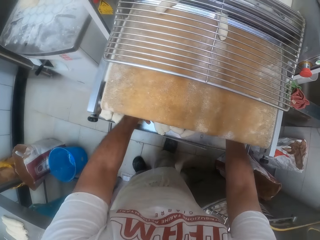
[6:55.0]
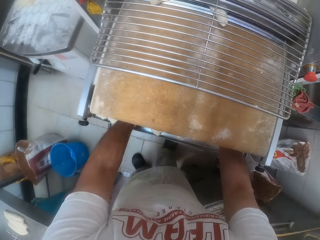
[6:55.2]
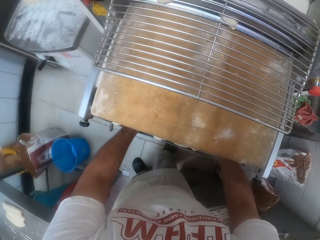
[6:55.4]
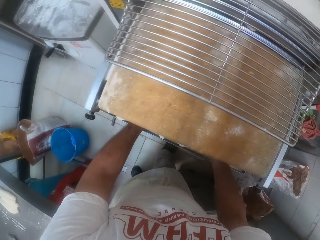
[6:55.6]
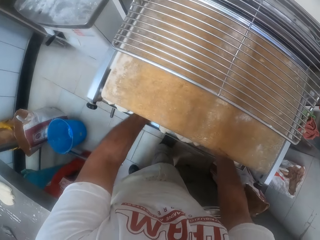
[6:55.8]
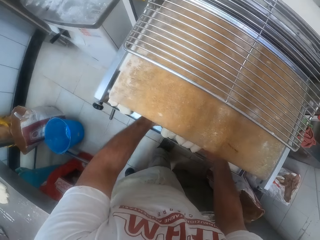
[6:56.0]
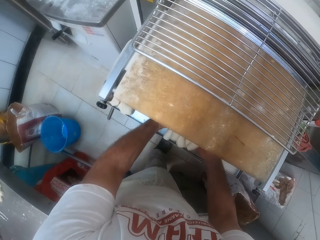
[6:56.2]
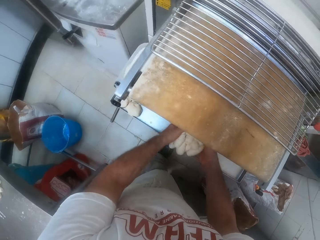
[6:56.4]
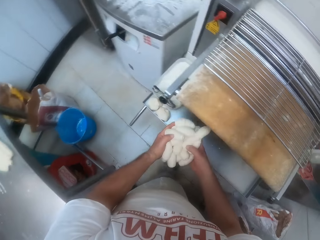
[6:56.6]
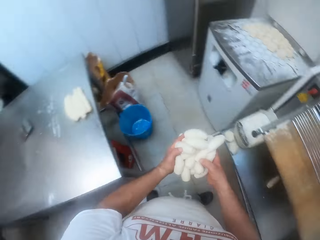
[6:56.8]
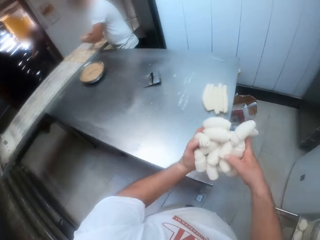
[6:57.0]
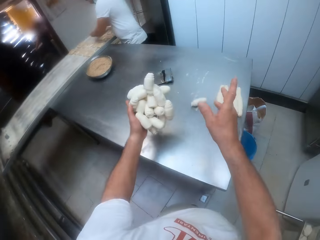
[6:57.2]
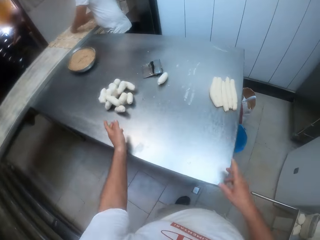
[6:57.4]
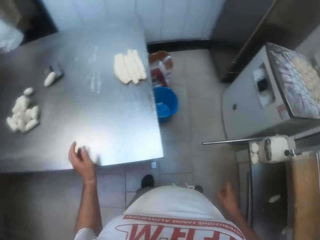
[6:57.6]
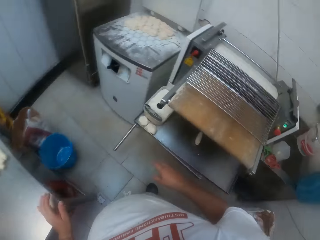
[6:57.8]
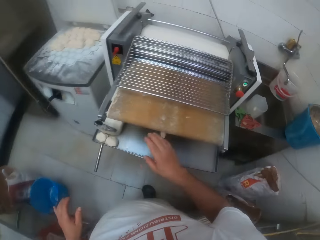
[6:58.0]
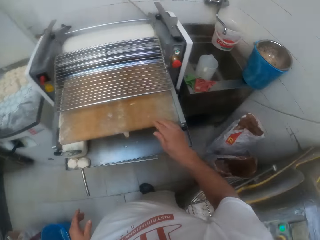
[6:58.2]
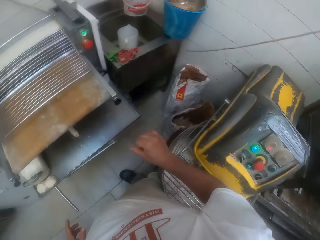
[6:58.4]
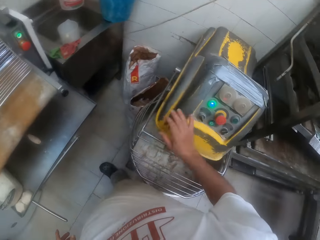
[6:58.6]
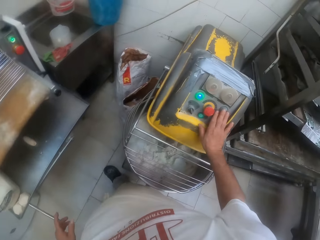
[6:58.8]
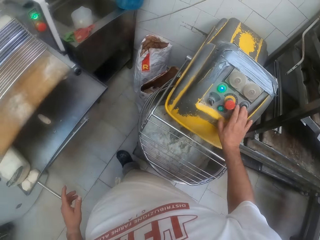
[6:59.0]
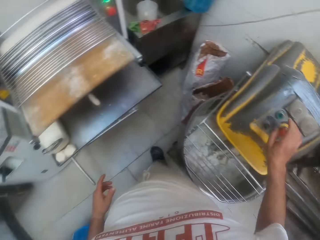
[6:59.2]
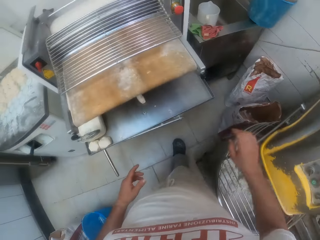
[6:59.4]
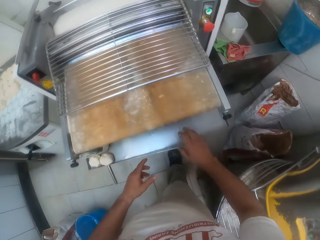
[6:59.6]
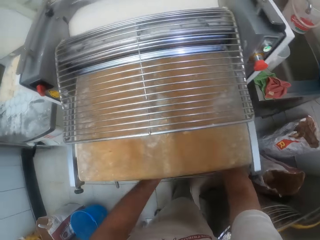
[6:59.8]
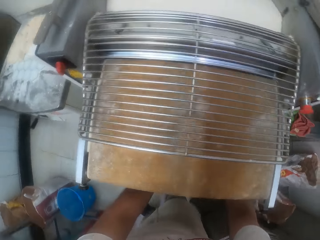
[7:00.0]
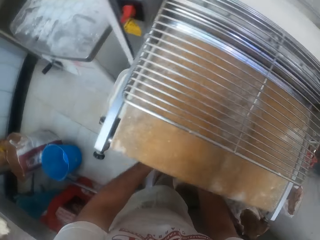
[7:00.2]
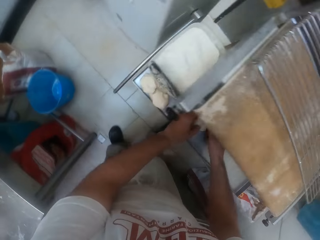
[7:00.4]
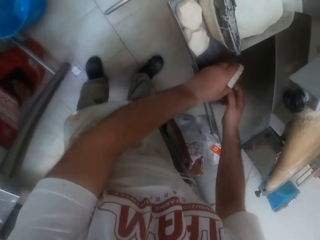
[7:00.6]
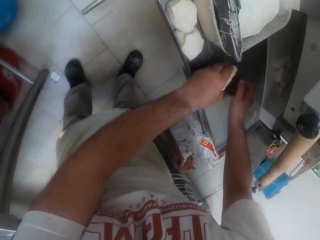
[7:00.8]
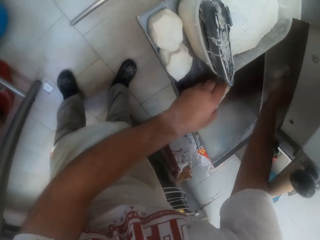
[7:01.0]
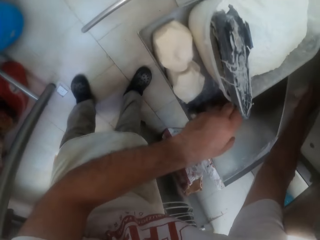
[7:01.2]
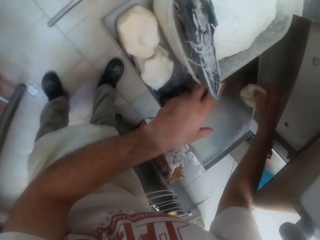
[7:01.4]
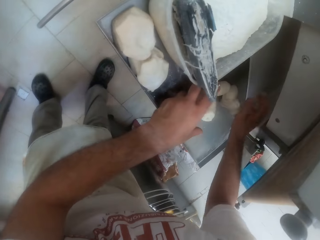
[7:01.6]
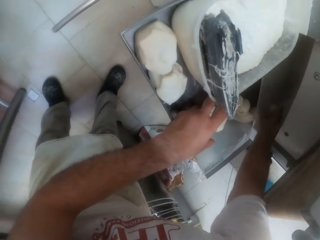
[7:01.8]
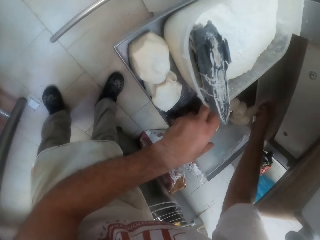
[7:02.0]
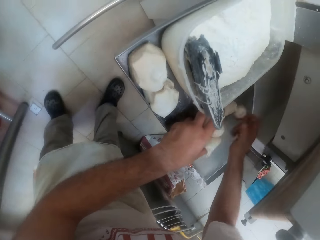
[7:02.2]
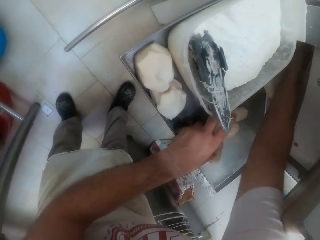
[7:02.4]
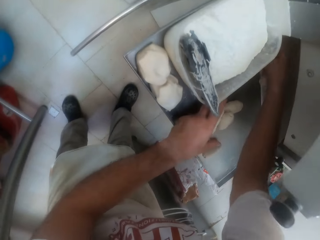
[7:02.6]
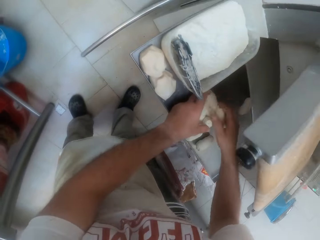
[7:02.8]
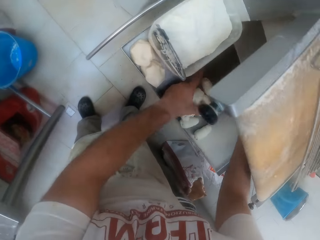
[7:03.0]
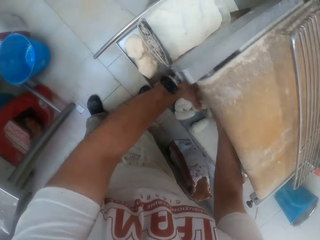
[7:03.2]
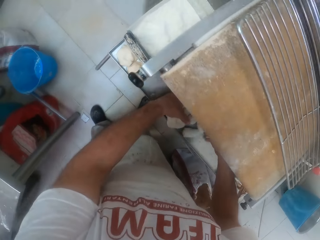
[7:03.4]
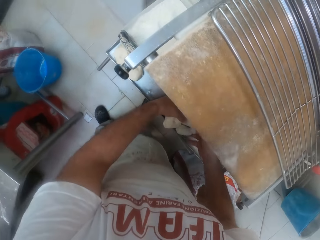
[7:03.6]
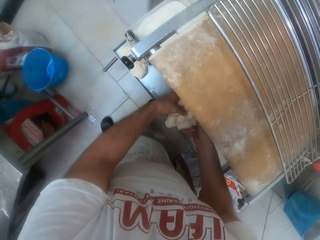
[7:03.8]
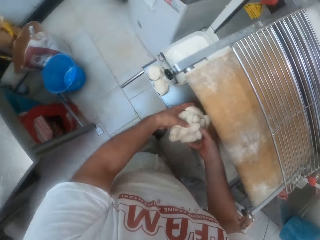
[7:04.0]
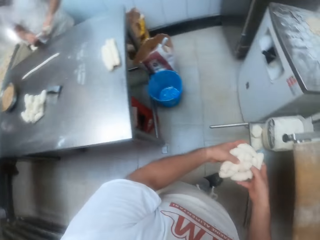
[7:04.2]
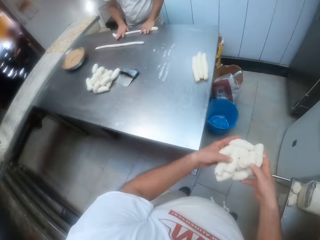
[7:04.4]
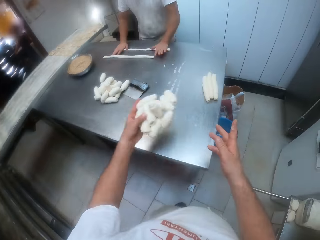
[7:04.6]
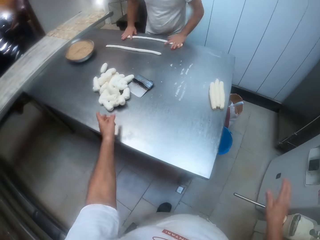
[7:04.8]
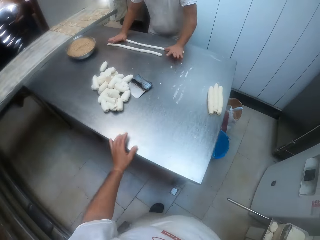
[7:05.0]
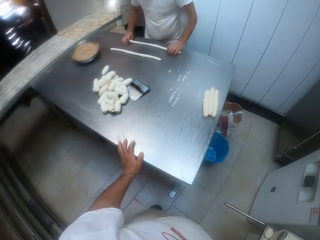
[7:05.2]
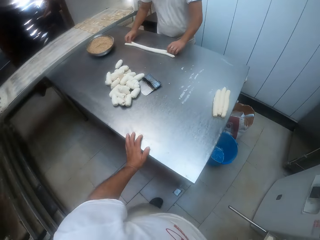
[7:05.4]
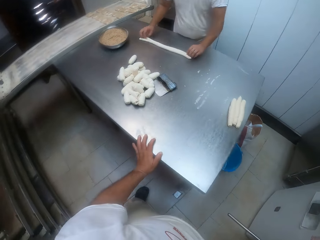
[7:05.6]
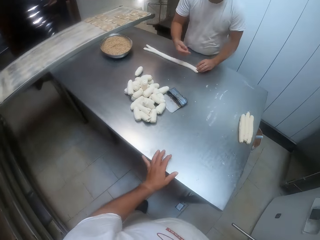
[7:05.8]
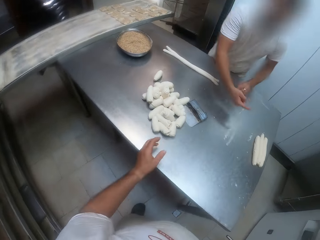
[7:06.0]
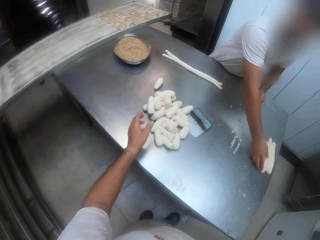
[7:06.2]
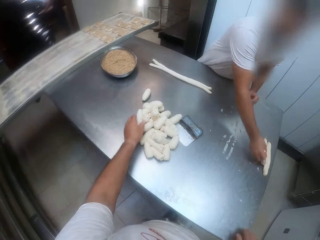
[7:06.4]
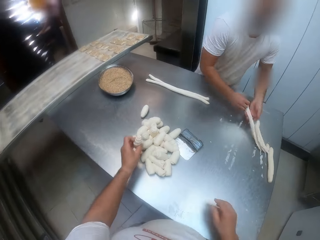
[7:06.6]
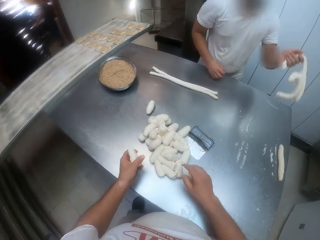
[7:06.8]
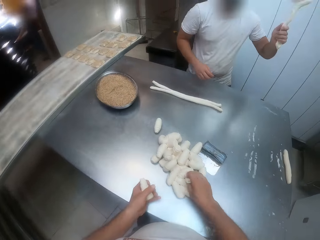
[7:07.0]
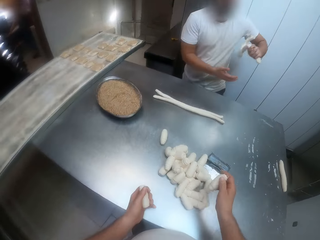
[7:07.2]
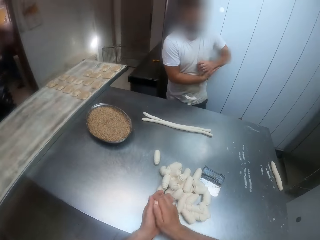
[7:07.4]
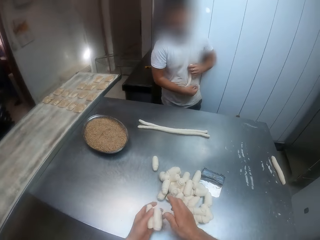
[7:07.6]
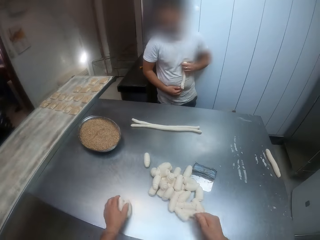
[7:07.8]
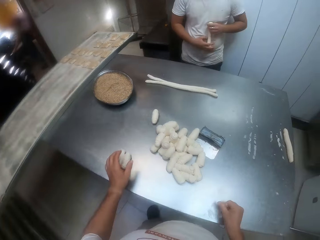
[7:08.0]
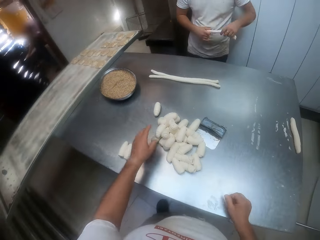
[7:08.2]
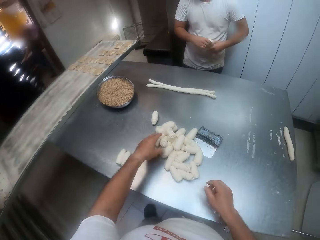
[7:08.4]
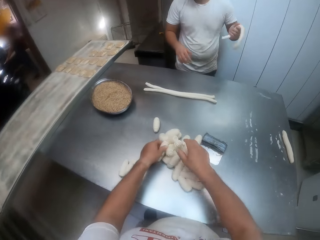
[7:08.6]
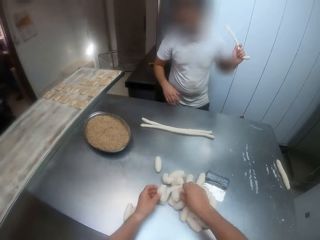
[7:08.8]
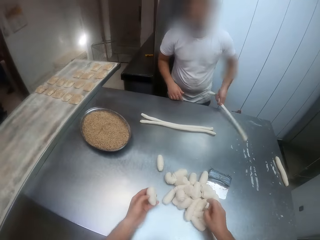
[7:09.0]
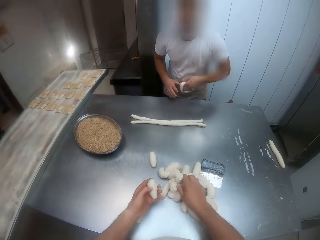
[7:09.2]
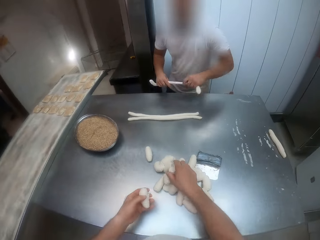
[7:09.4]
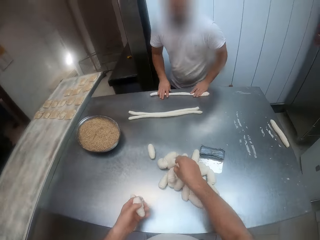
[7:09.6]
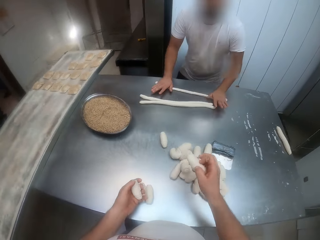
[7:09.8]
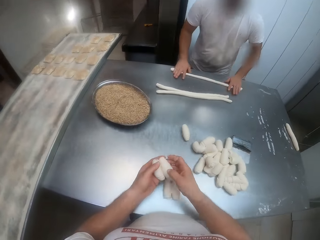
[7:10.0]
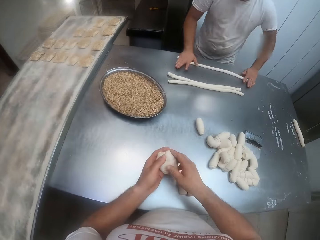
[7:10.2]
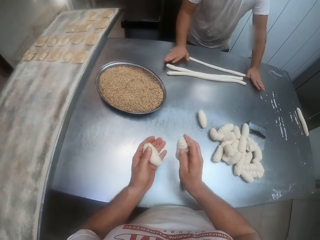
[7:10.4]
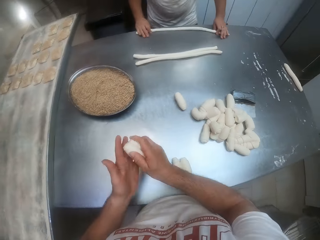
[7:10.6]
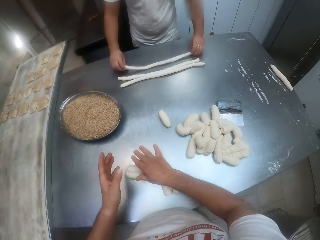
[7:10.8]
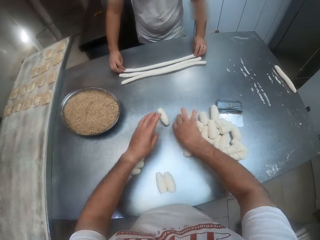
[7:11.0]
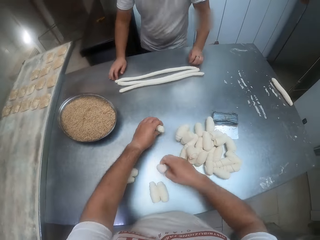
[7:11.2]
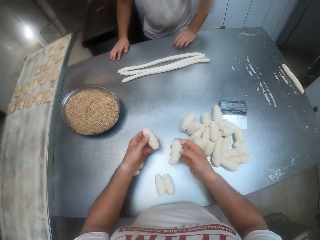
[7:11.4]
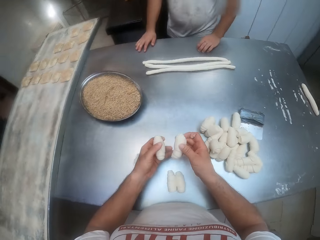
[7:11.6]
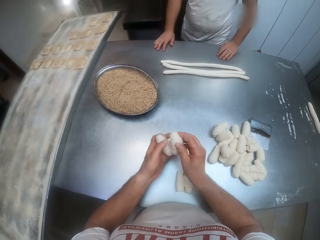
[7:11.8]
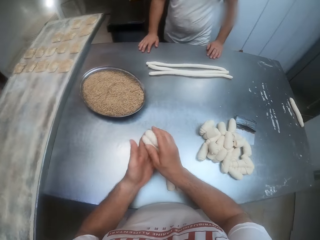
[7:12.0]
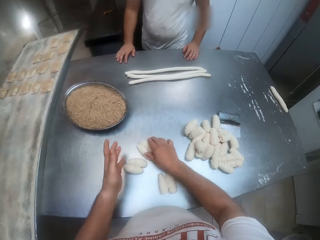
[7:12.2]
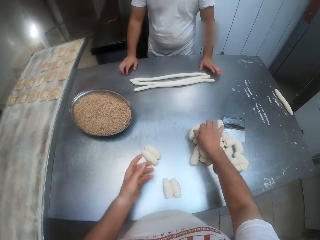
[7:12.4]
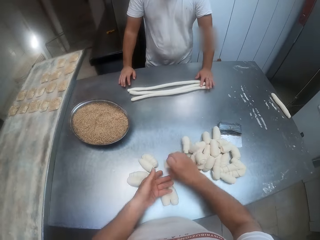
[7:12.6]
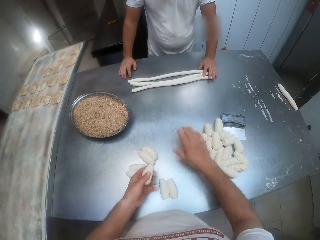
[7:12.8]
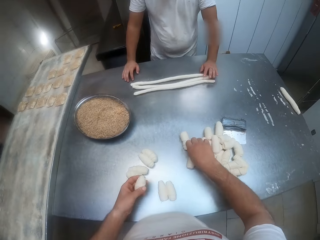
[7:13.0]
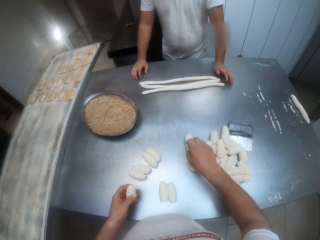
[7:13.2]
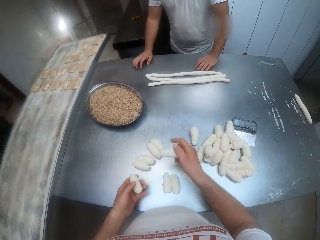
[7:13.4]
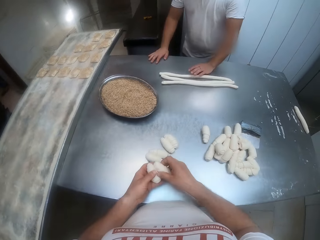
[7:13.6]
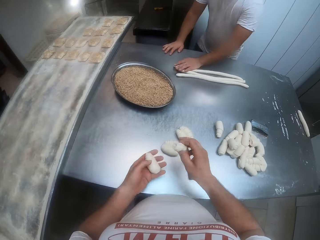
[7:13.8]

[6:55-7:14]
The camera wearer carries the doughs. He drops the rolled dough on the rolling table with both hands. He presses a button on the dough mixer with his right hand. He switches on the machine. He picks the rolled dough from the dough roller with both hands. He carries the doughs. He drops the rolled dough on the rolling table with both hands. He picks the rolled dough on the rolling table with his left hand. He picks the rolled dough on the rolling table with his right hand. He passes the rolled dough from his right hand to his left hand. He arranges the rolled dough on the rolling table with both hands. He picks the dough. He places the doughs on the table. He holds the dough. He picks the dough.

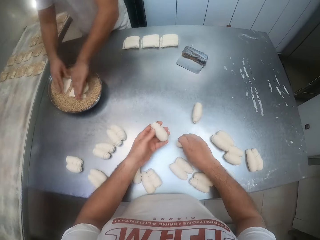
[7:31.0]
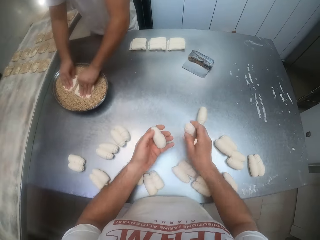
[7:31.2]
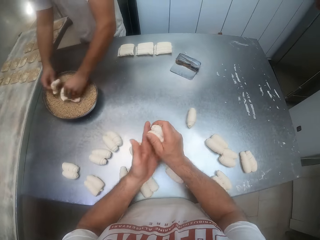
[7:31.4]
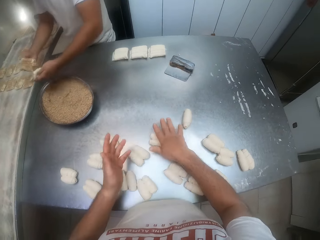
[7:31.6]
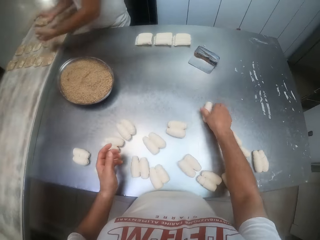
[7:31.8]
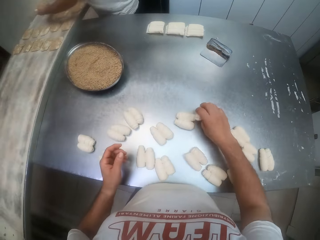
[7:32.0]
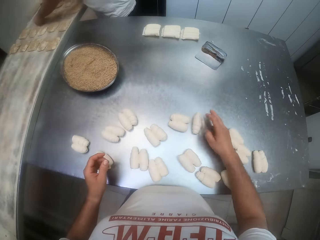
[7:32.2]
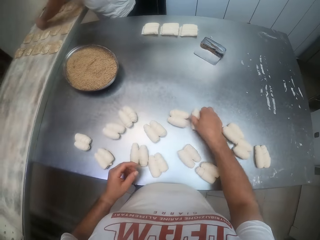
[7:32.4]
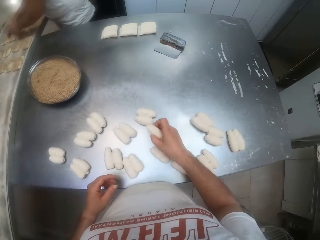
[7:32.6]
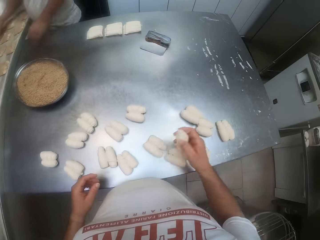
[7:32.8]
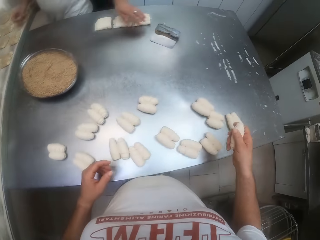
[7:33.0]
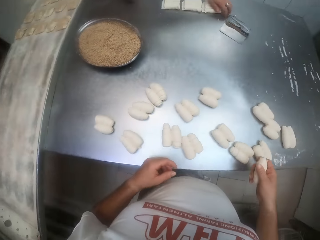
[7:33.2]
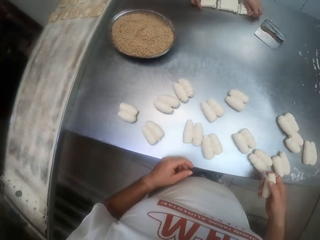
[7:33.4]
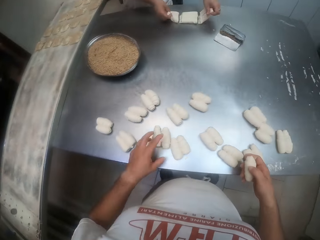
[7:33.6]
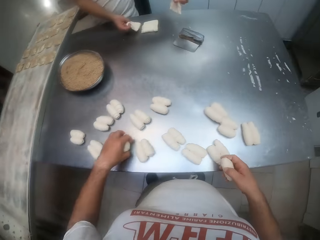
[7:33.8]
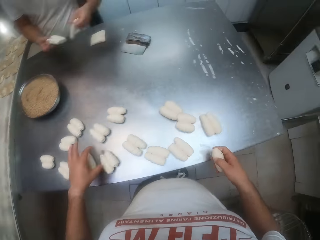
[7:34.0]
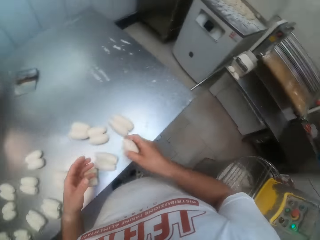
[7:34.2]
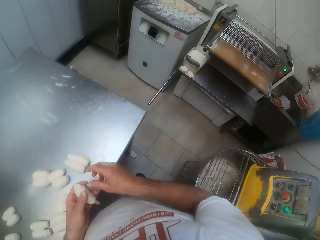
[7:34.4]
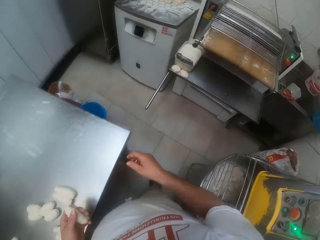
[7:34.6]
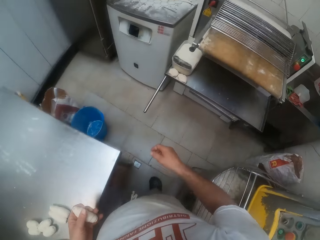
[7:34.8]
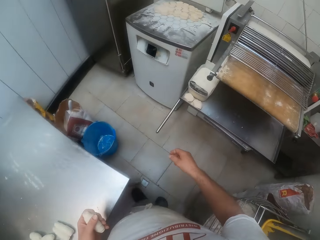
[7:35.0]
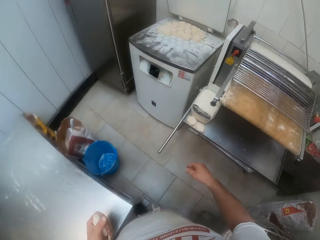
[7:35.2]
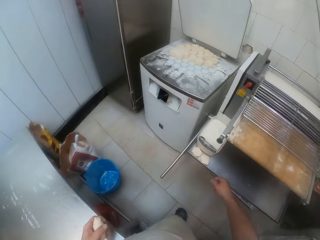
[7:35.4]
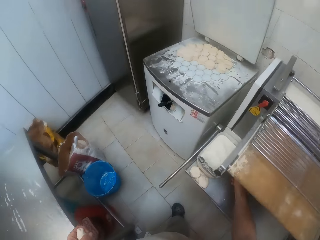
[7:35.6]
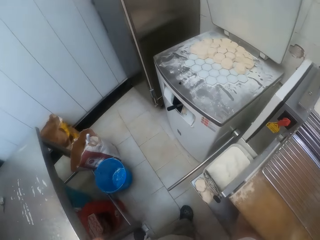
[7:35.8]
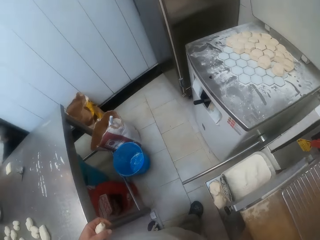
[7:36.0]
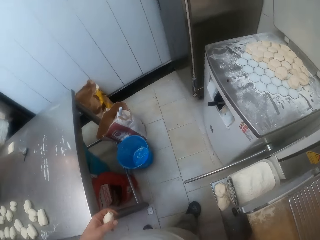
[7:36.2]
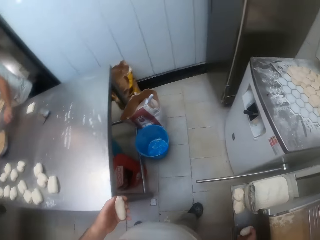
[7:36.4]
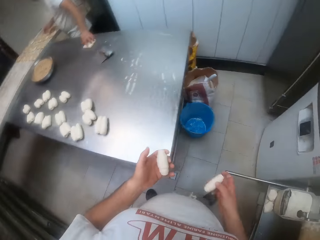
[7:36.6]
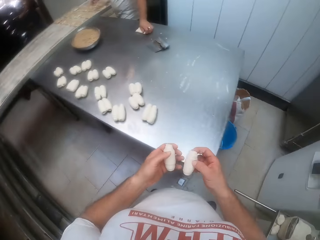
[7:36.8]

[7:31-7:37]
The camera wearer picks the dough. He places the doughs on the table. He picks the dough. He places the doughs on the table. He holds the doughs. He moves towards the machine. He picks a rolled dough from the dough roller with his right hand. He carries the dough.
